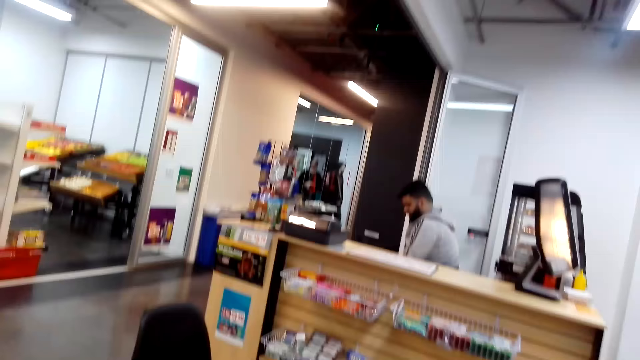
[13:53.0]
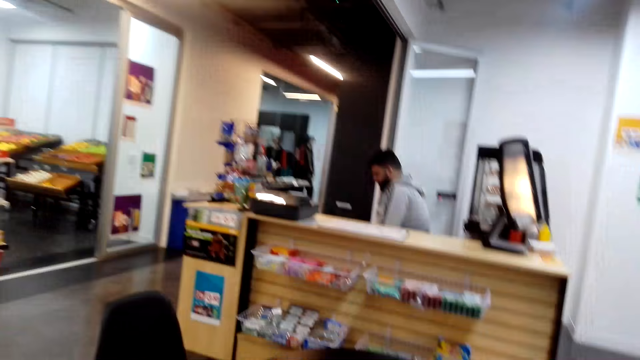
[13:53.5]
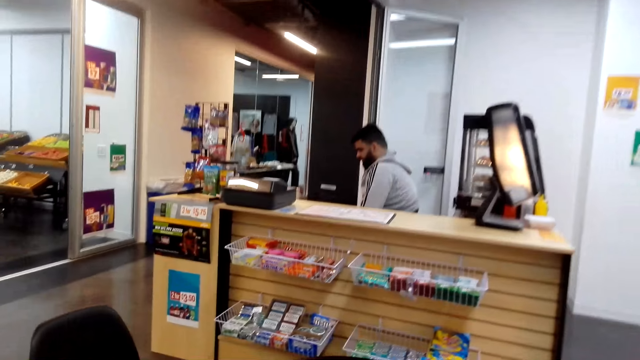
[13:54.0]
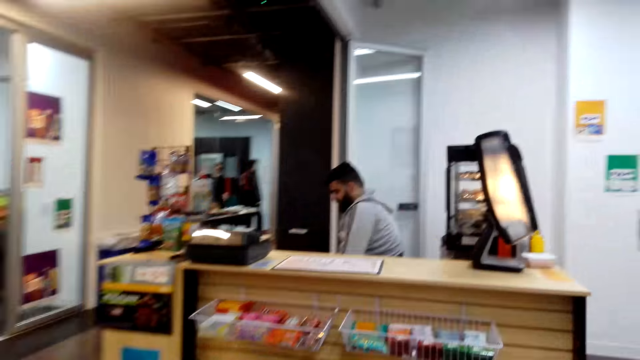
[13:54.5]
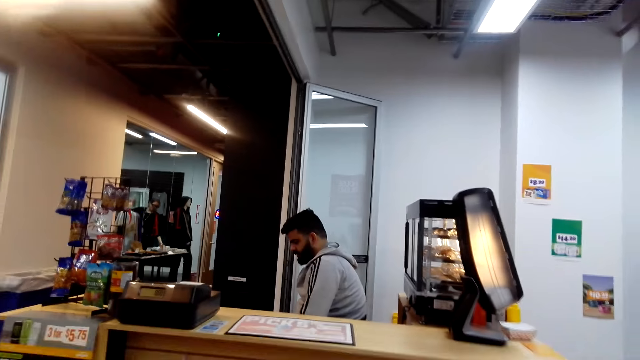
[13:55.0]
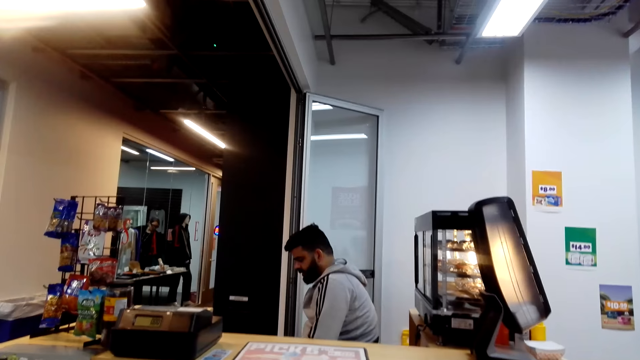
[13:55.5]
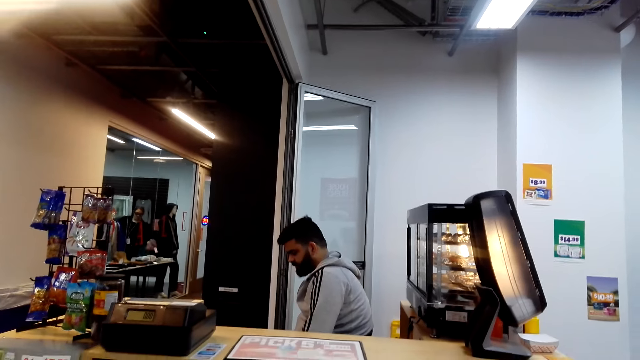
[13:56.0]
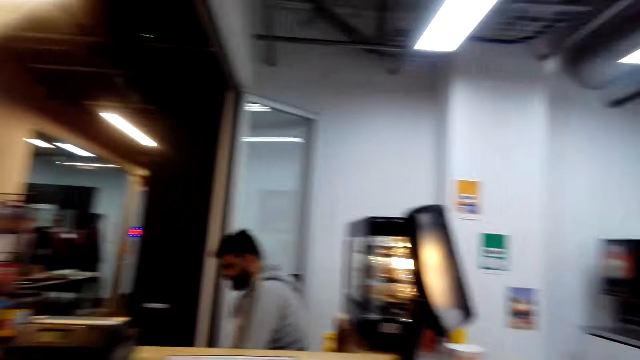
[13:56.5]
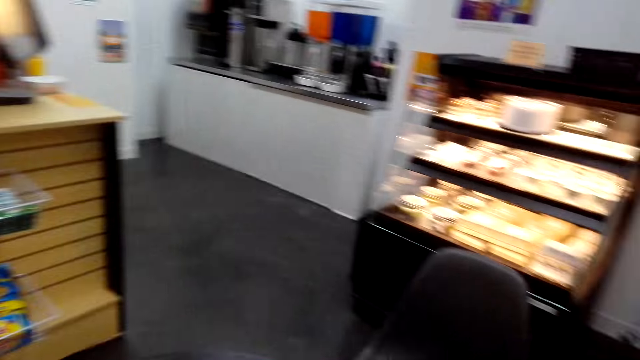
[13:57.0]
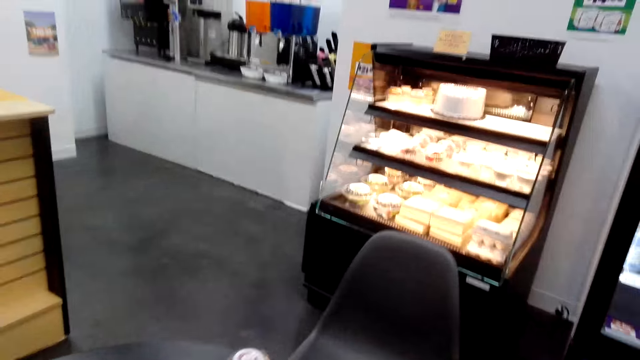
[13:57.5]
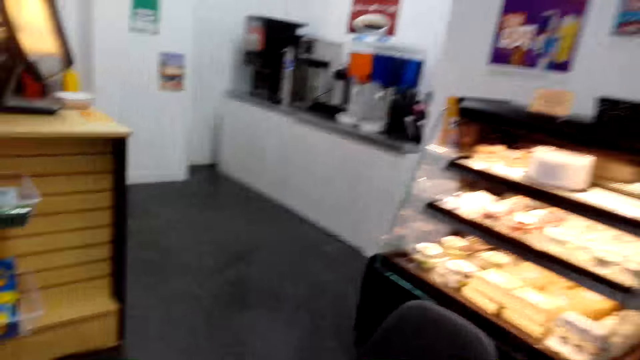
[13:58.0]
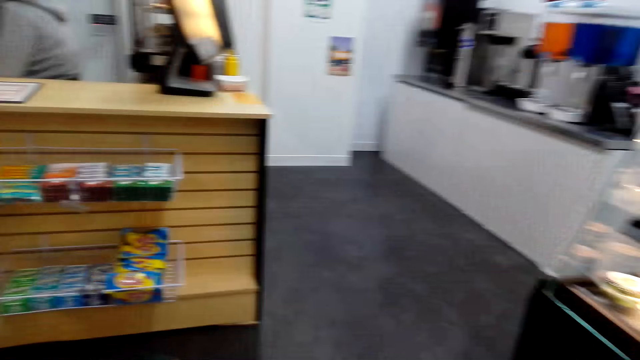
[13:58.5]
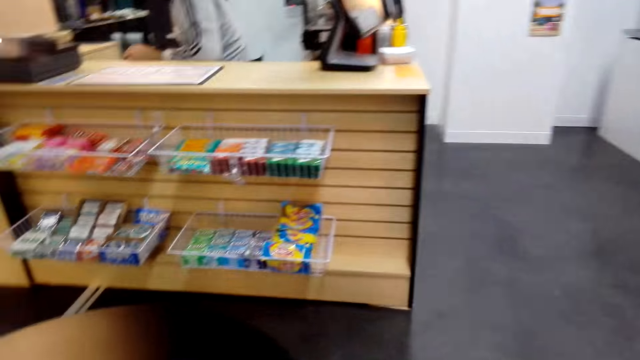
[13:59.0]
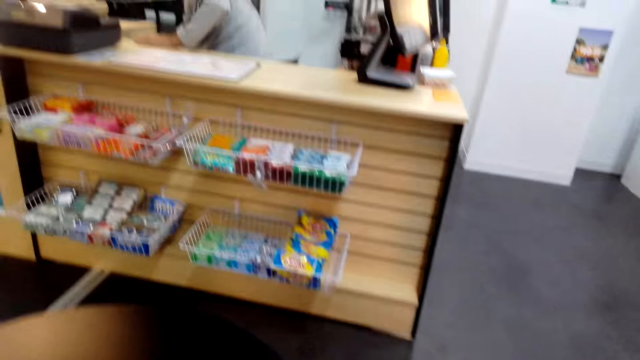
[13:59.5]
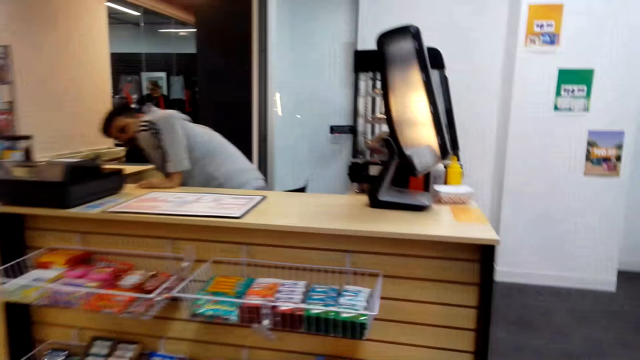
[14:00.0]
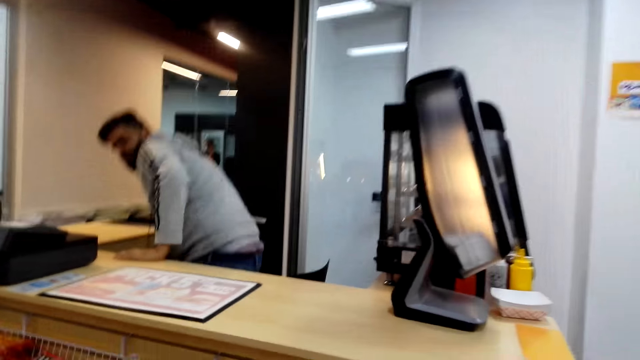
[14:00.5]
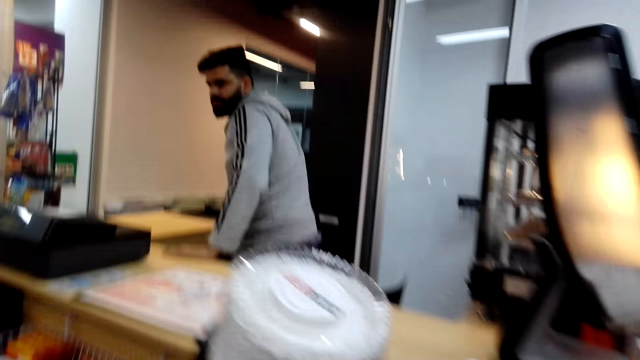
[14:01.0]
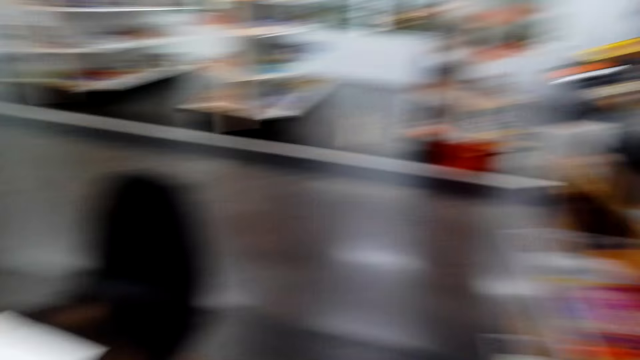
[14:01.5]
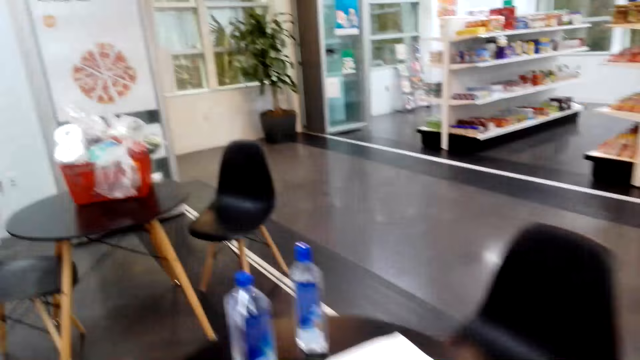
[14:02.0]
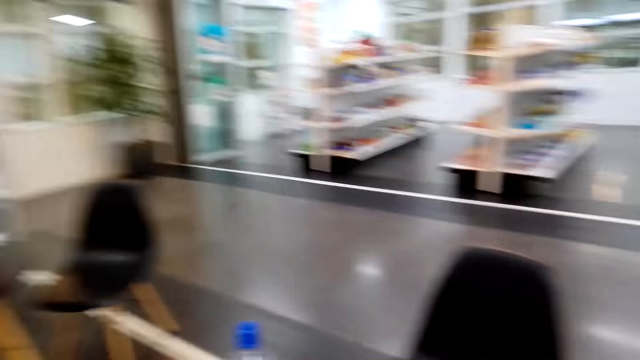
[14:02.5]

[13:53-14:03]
The camera wearer walks to the cashier desk. They dialogue with the cashier. They put products on the counter.

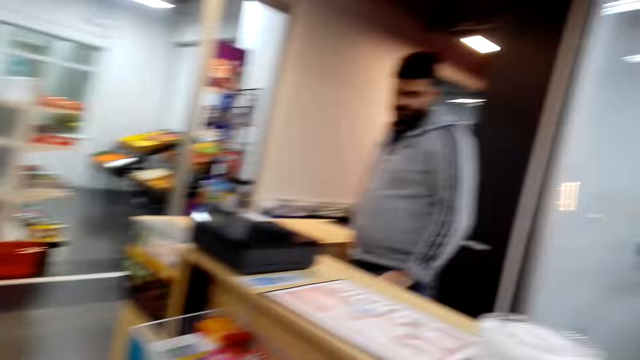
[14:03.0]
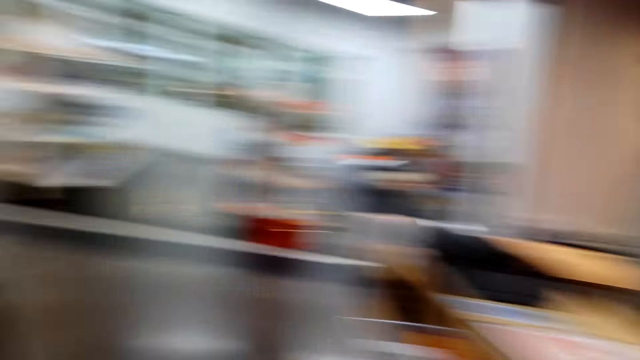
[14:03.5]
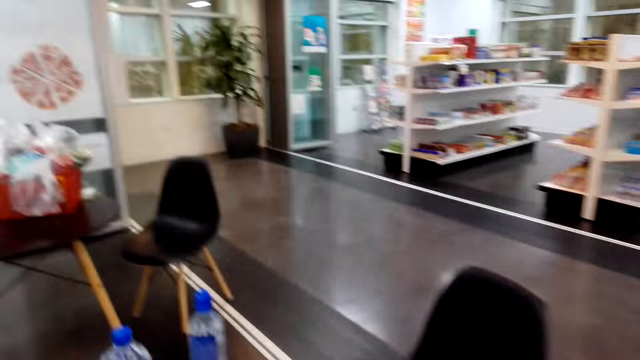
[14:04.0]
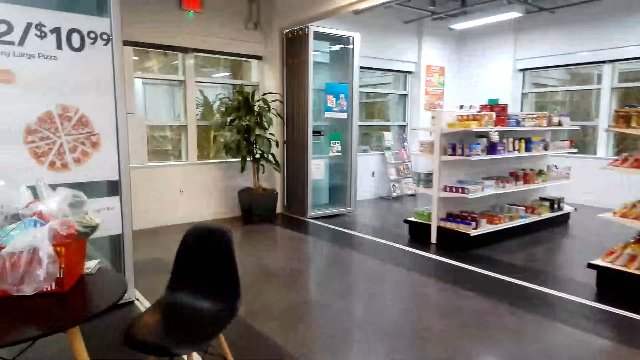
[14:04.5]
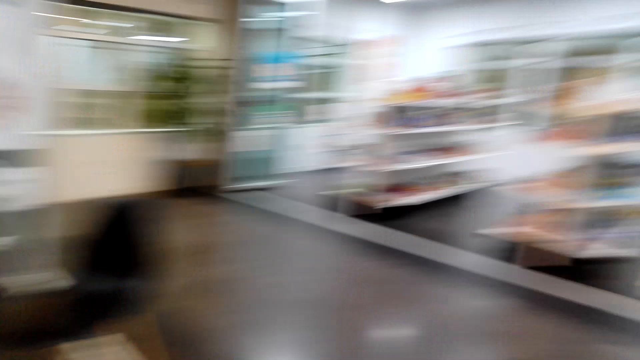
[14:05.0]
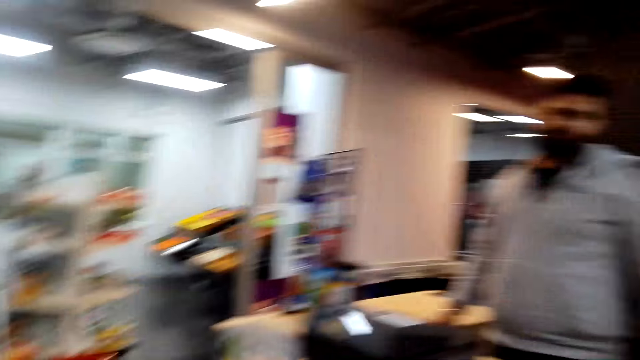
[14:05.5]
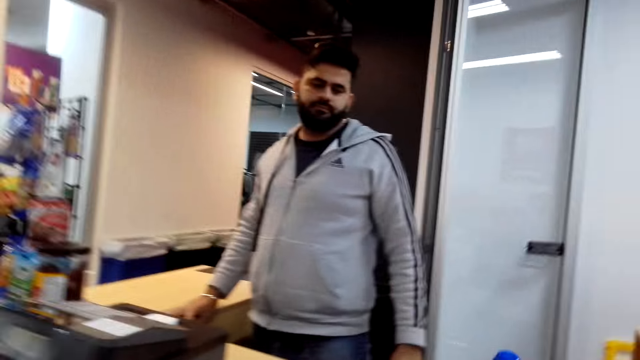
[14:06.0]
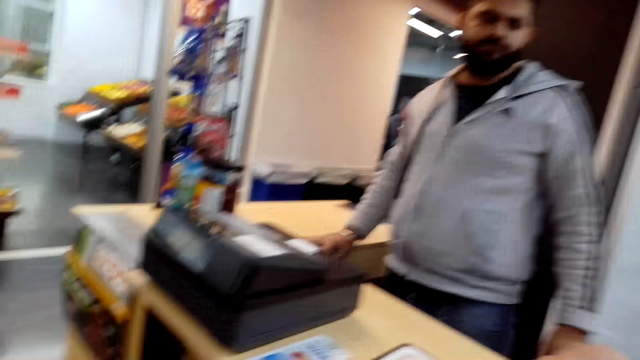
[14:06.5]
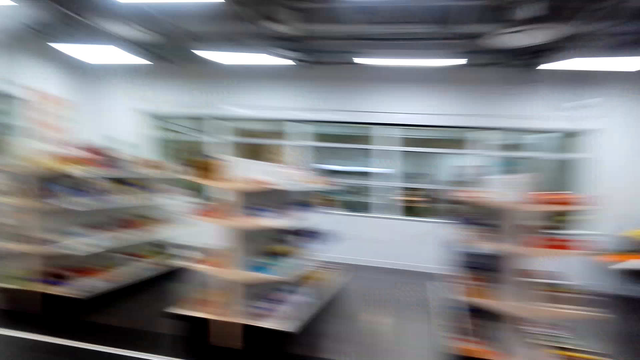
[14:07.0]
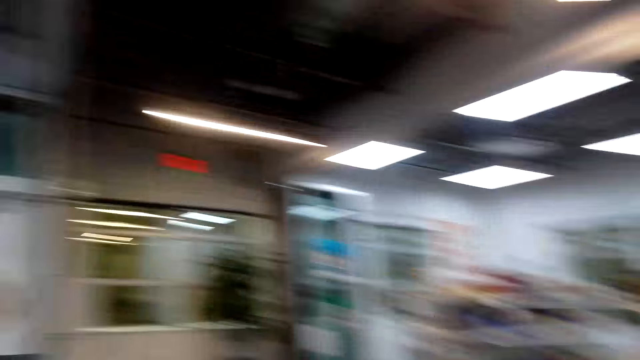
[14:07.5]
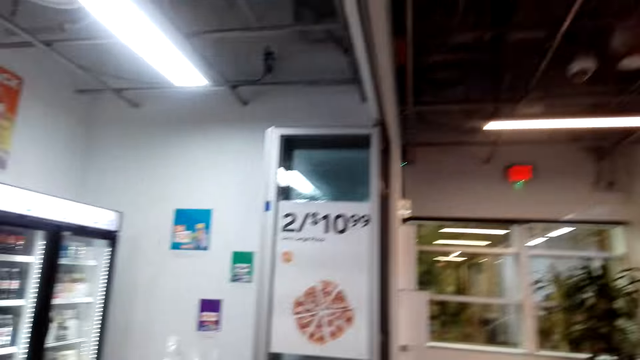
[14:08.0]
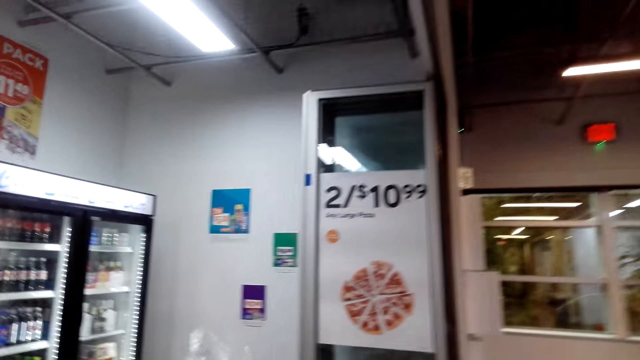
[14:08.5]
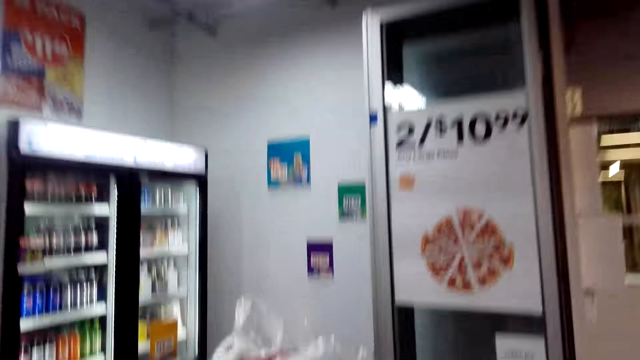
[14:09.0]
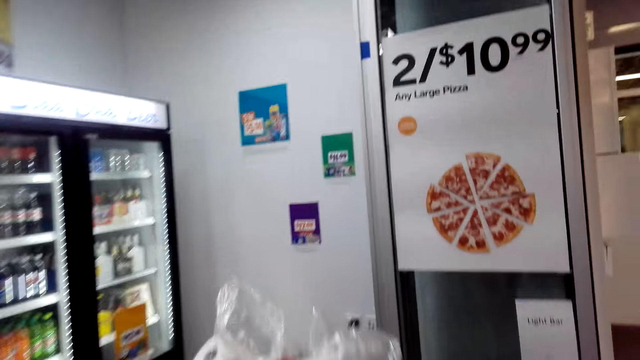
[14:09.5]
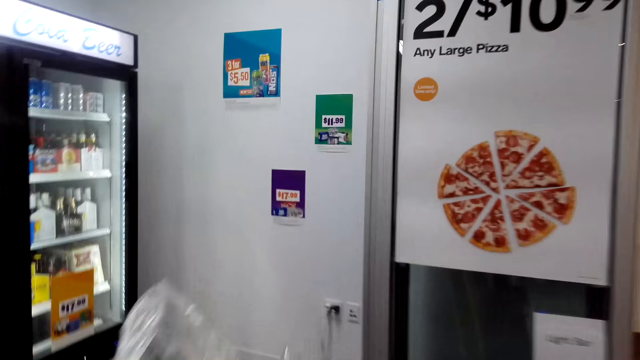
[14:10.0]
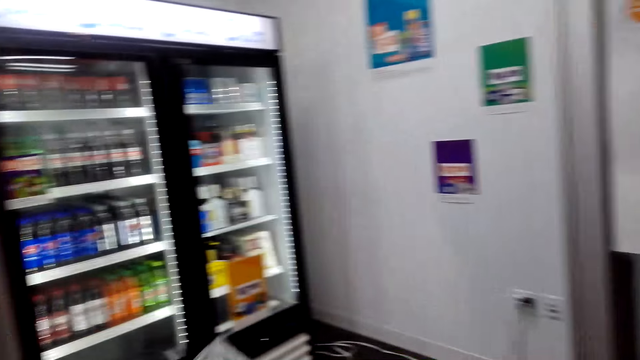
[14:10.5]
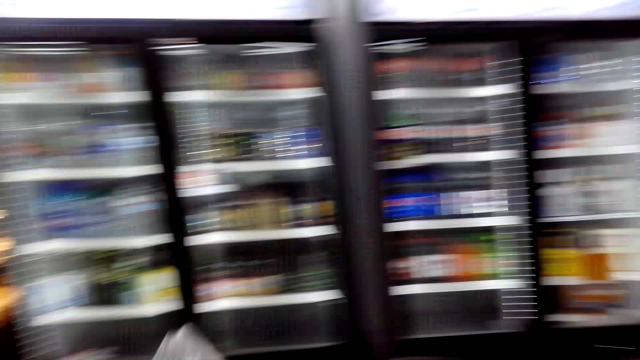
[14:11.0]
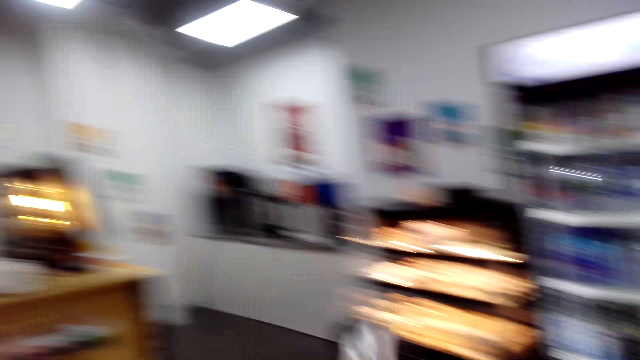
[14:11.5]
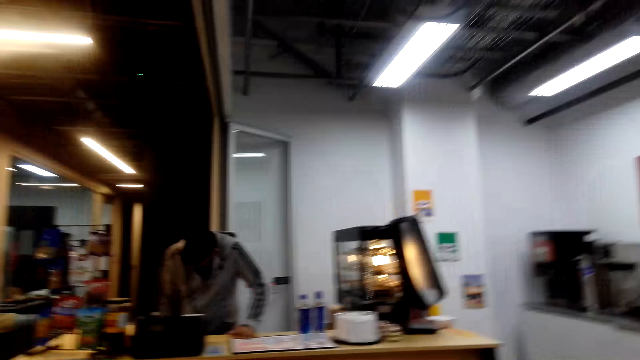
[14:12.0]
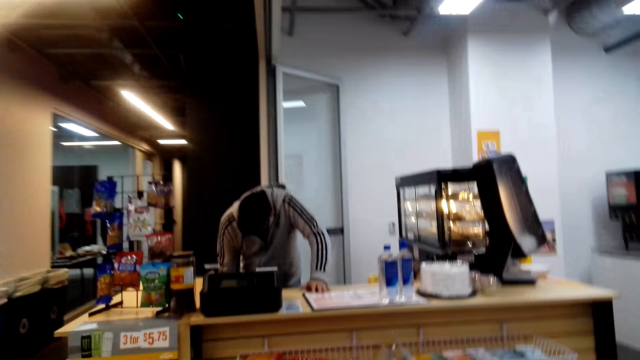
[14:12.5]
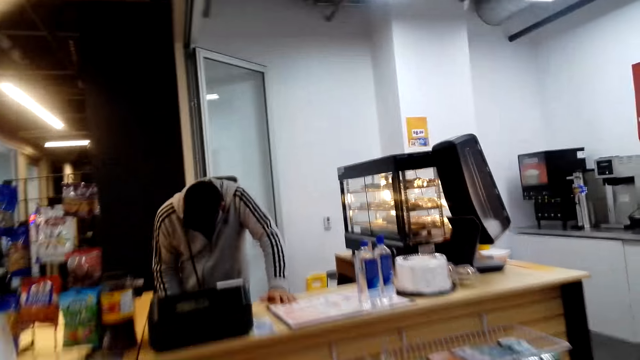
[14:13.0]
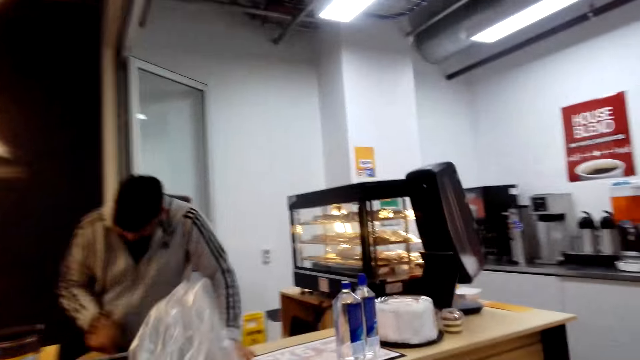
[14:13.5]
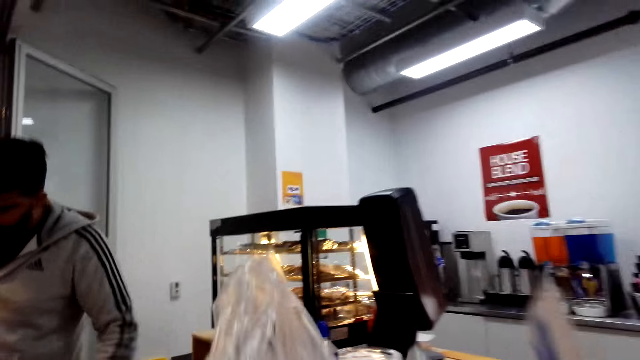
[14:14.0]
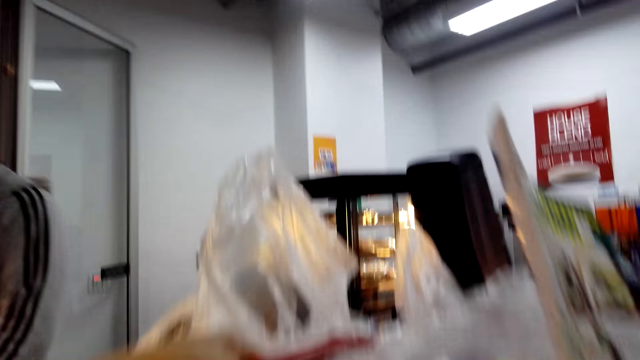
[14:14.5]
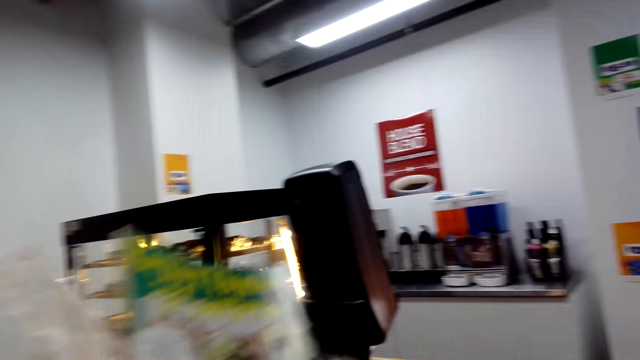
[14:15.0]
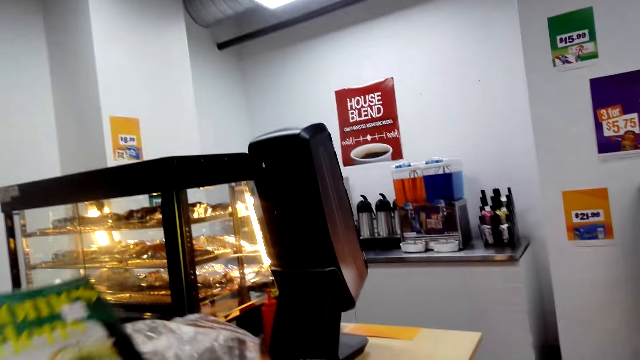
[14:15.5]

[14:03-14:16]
The camera wearer looks around the store. They walk around the store. They dialogue with the cashier. They walk around the store. They walk around the store again. They carry a shopping bucket to the counter. They pick up a bag. They walk to the cashier desk.
